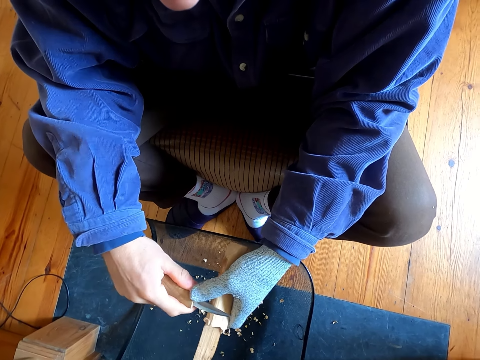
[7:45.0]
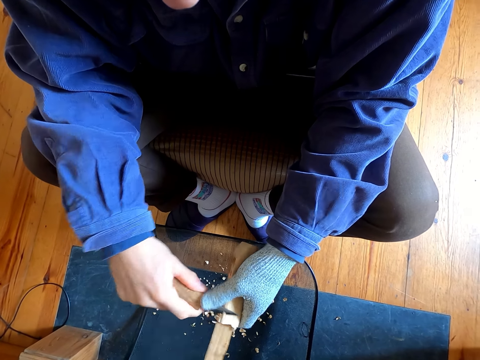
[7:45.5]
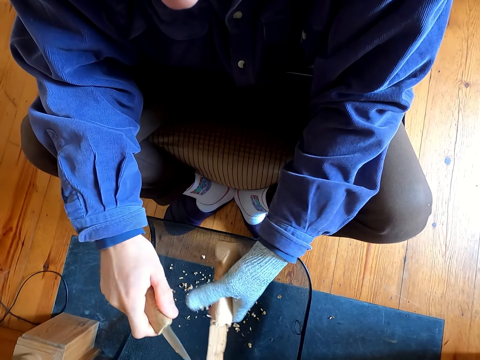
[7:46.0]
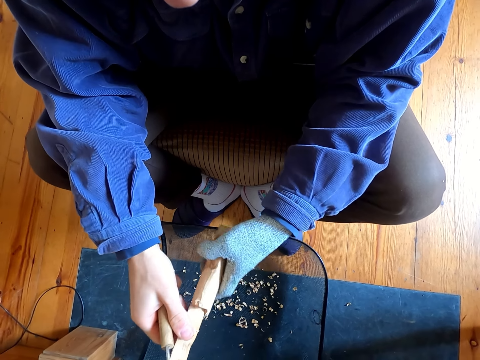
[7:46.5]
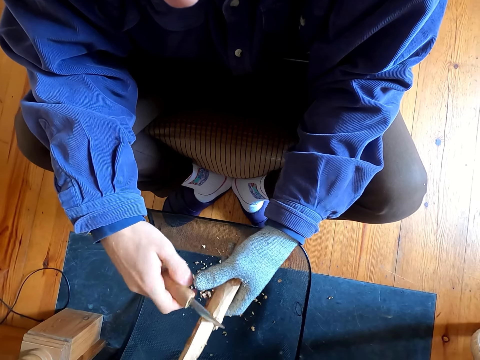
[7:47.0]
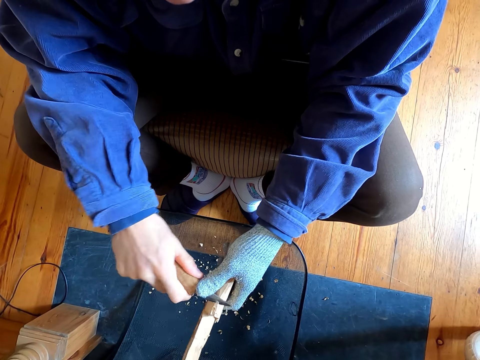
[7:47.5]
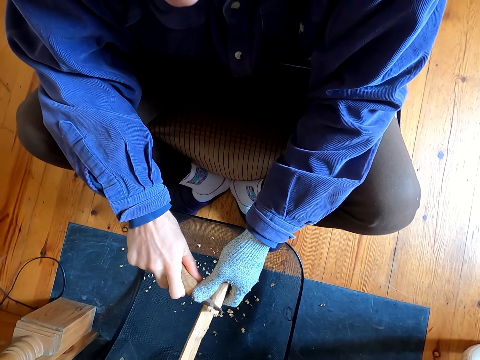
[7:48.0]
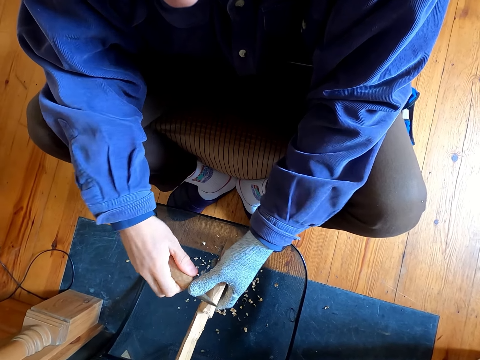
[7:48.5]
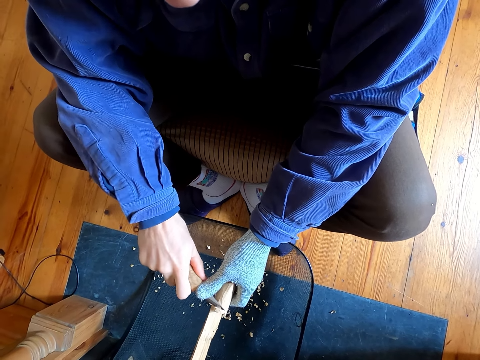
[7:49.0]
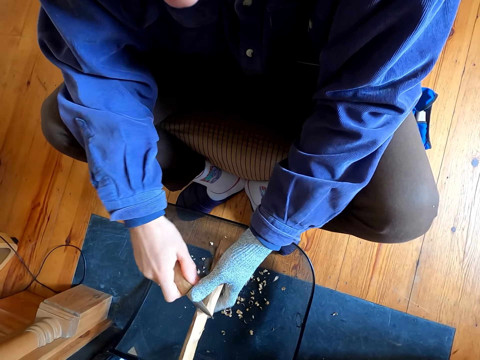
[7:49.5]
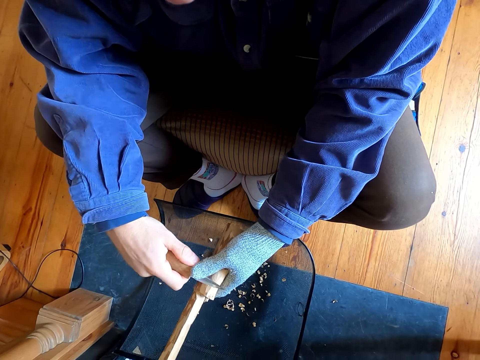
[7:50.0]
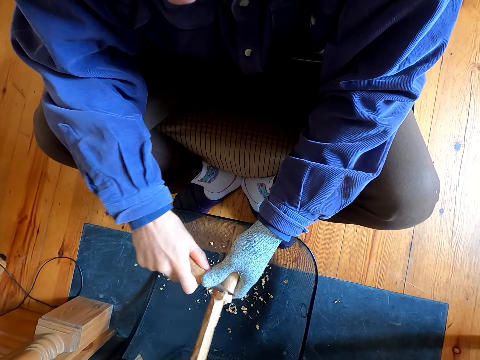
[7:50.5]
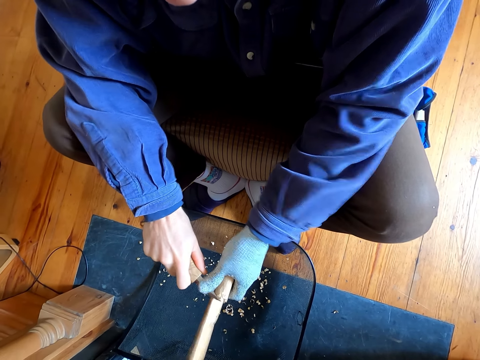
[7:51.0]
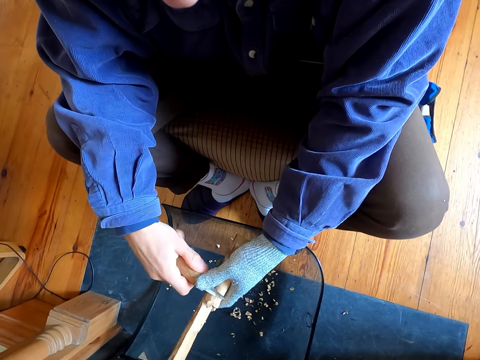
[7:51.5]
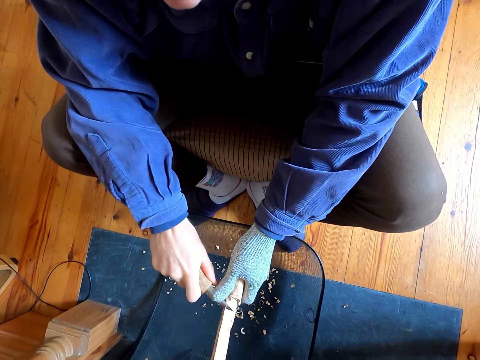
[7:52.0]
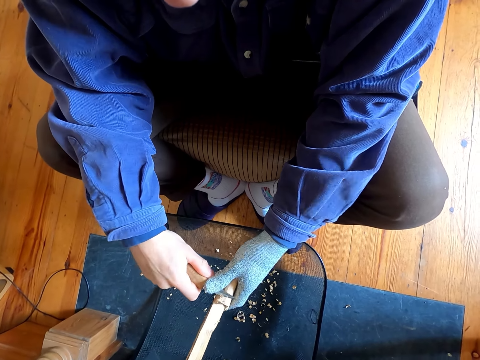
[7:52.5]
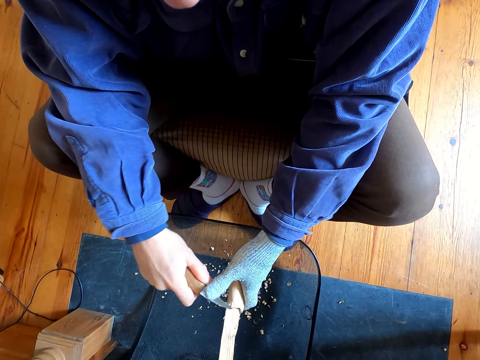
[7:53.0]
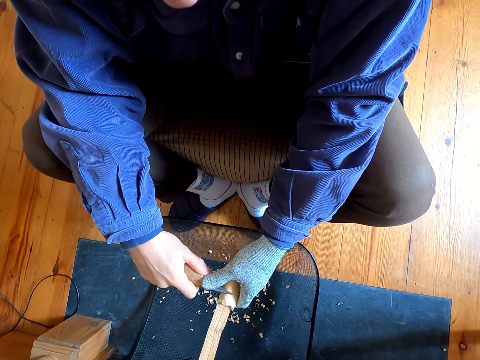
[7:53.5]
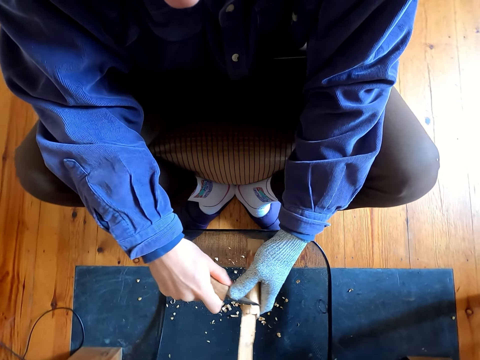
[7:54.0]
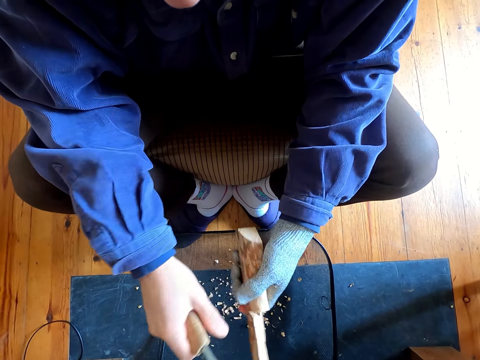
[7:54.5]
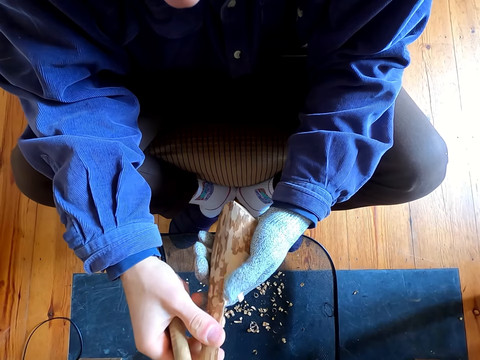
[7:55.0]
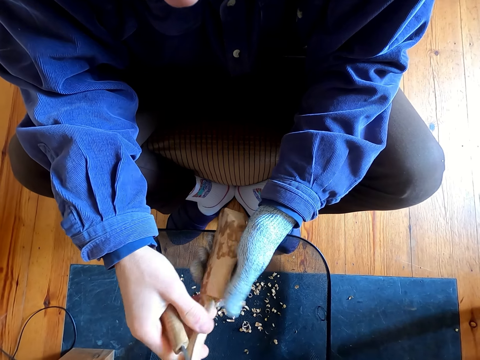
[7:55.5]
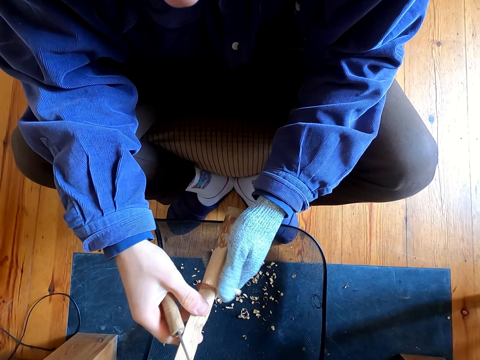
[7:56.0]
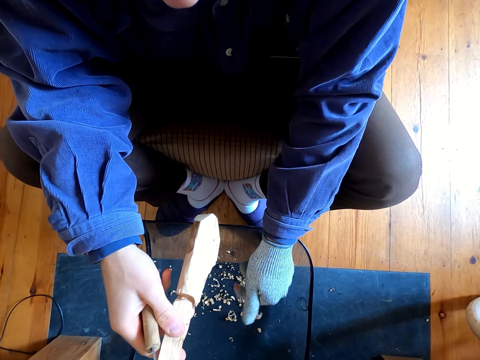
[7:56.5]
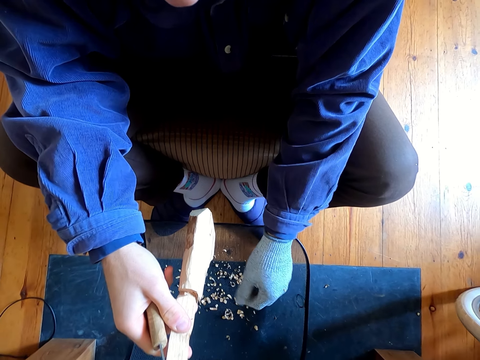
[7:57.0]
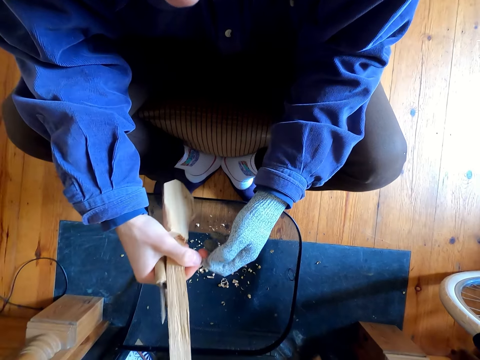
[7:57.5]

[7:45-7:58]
The camera wearer touches the wood. They remove the outer layer of the wood with a knife. They touch the wood.

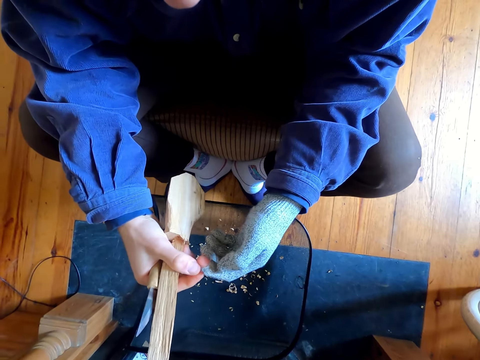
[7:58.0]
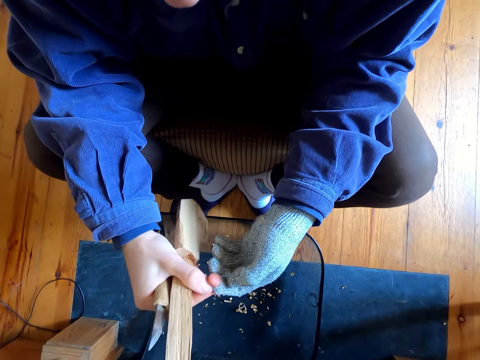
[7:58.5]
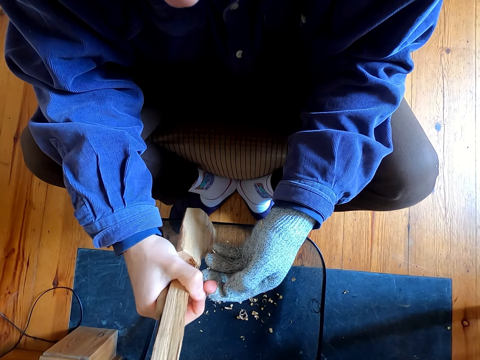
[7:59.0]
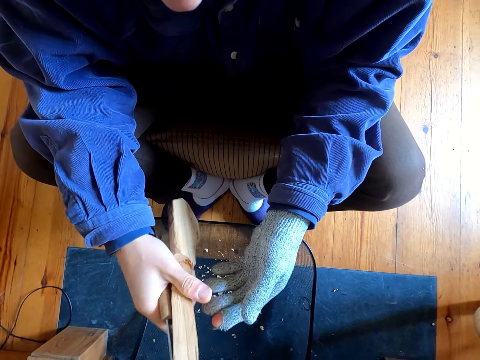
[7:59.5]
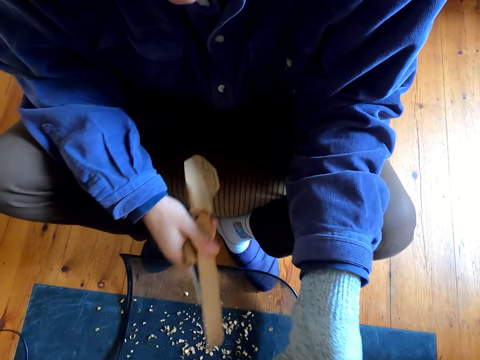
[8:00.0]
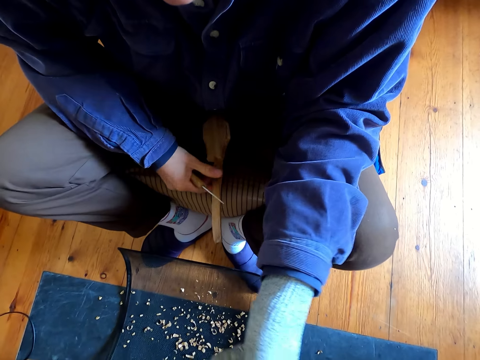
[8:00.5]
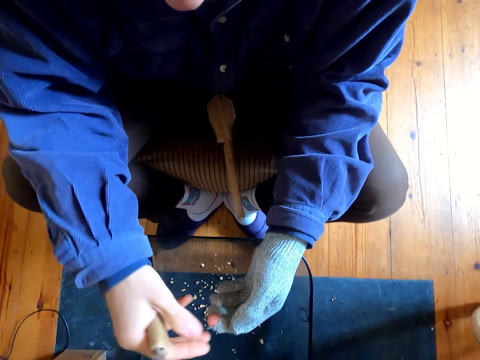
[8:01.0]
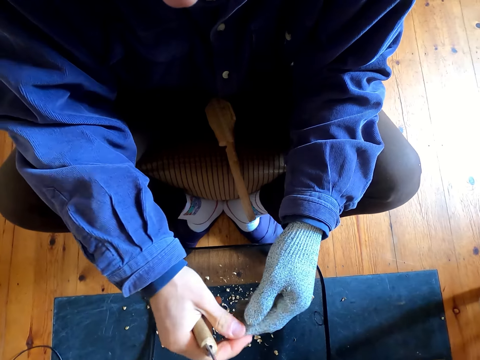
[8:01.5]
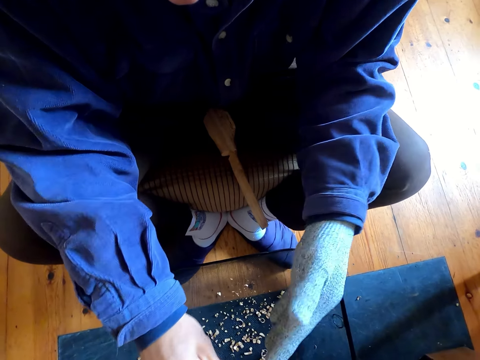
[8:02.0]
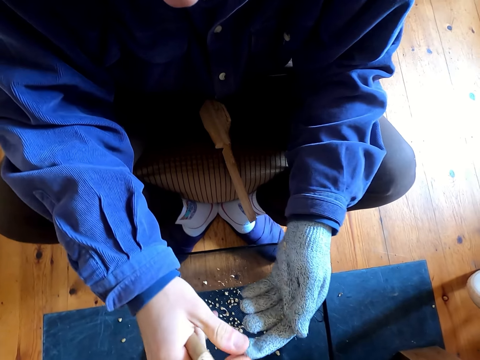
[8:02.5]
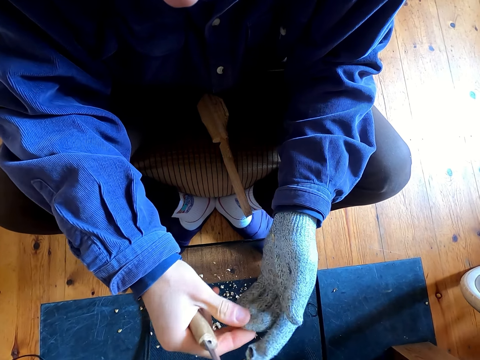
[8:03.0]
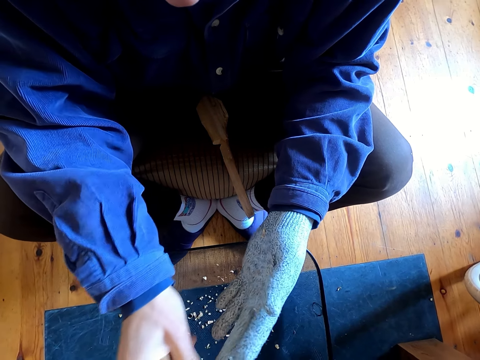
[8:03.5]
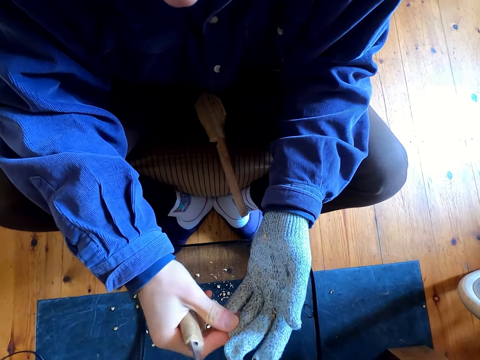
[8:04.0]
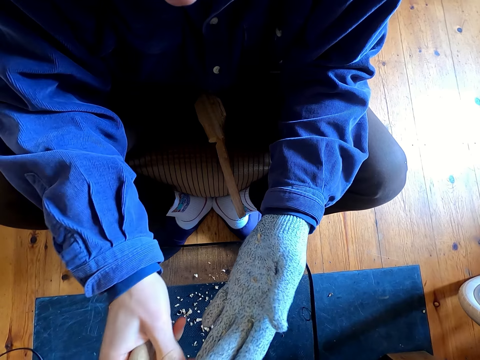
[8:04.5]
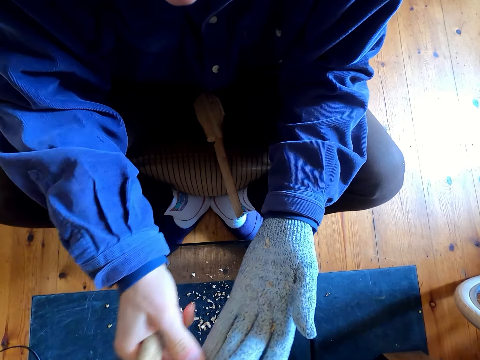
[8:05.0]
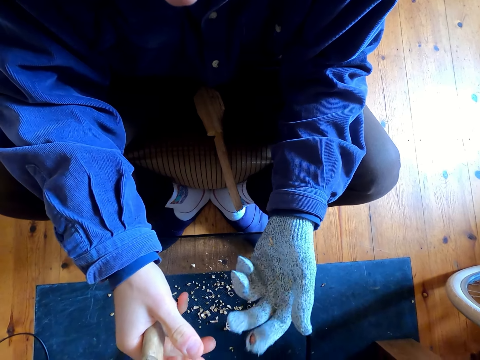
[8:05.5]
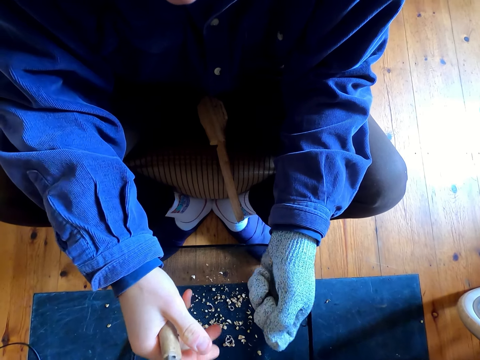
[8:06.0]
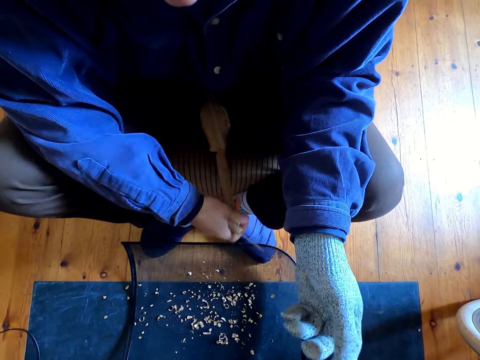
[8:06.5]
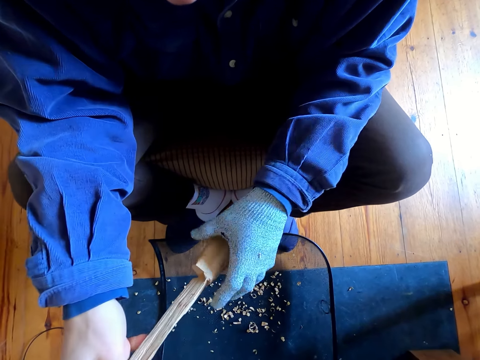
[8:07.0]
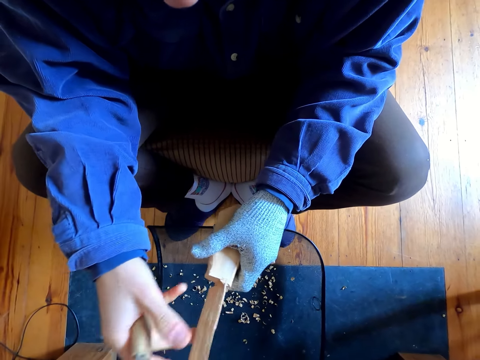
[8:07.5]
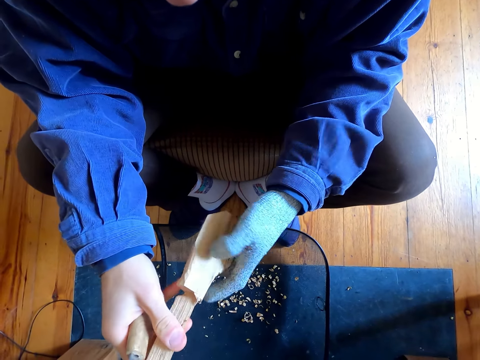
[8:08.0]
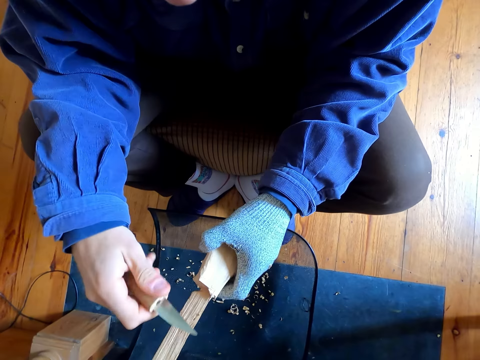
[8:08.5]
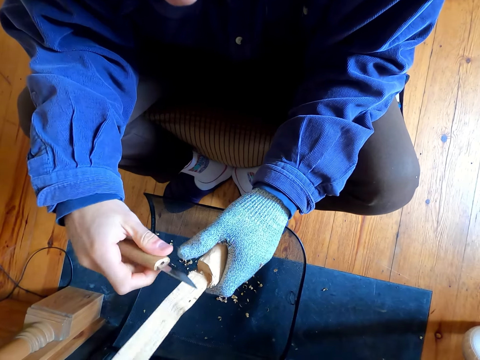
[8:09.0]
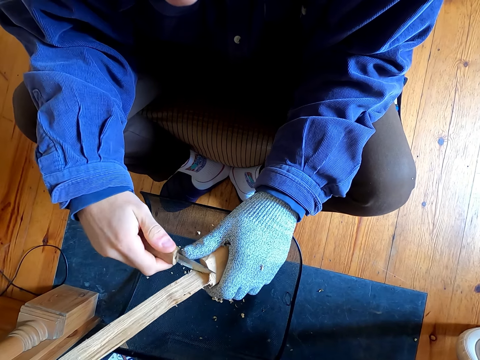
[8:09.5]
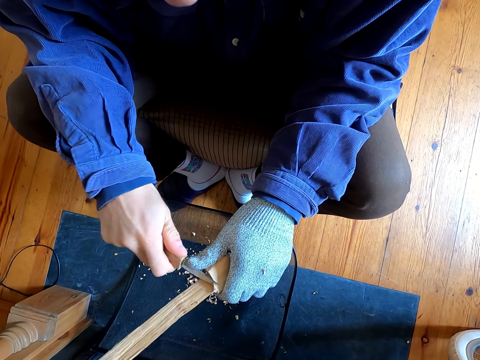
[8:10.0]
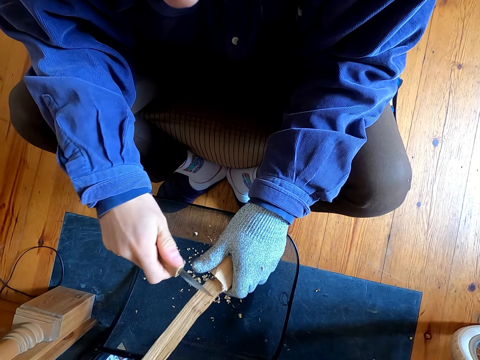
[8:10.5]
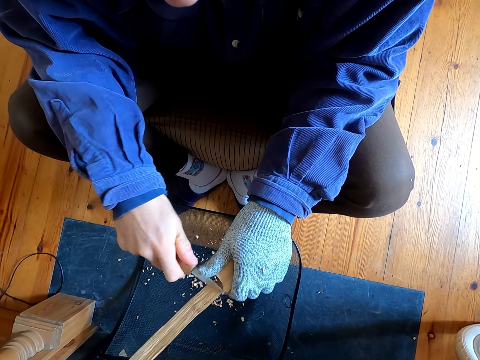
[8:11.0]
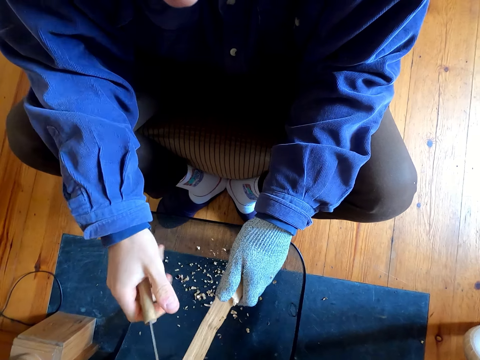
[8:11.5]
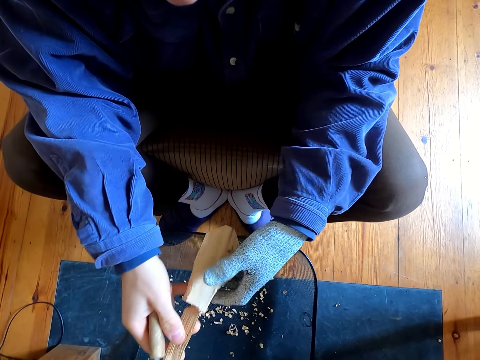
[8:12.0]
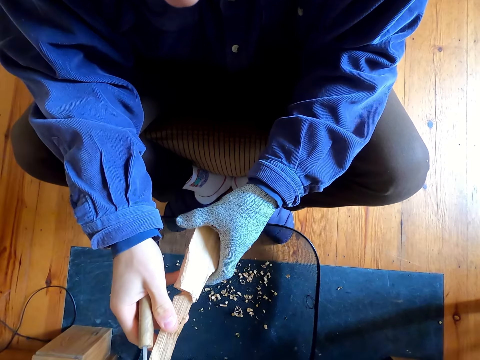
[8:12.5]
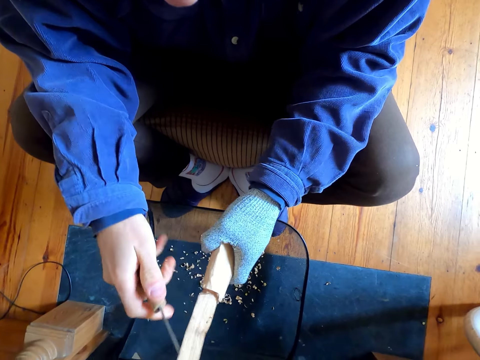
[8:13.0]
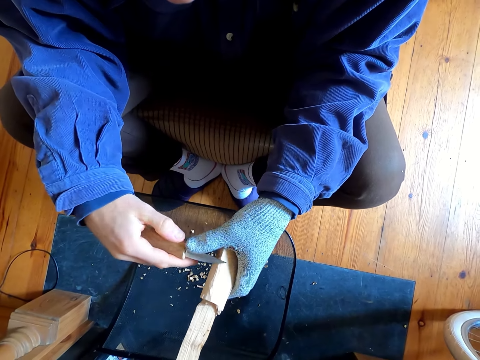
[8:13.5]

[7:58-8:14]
The camera wearer touches the gloves on his hands. He puts the wood on top of the stool. He touches the gloves on his hands. He stretches the glove. He picks the wood from the stool. He takes the glove. He touches the wood. He removes the outer layer of the wood with a knife. He cuts the wood with the knife. He touches the wood.
